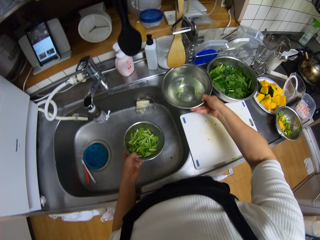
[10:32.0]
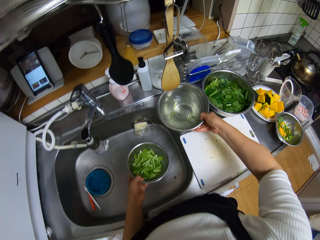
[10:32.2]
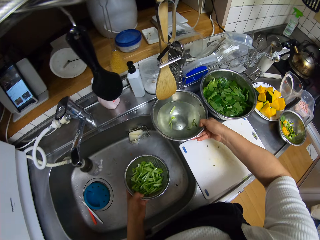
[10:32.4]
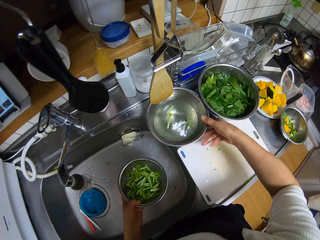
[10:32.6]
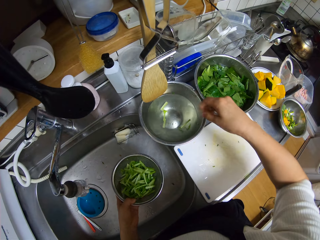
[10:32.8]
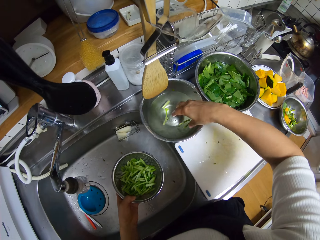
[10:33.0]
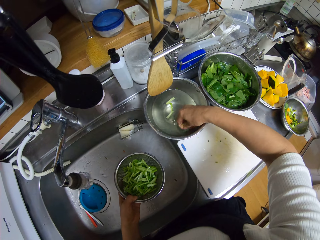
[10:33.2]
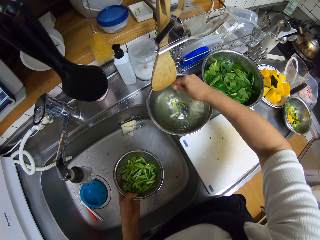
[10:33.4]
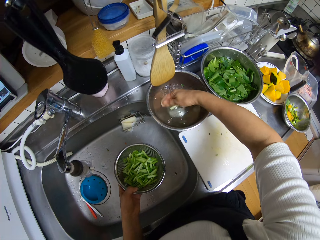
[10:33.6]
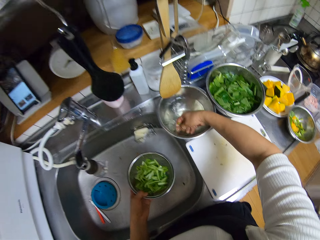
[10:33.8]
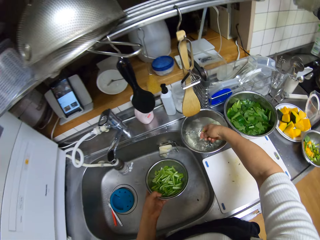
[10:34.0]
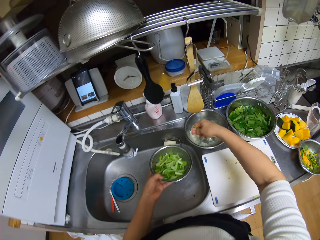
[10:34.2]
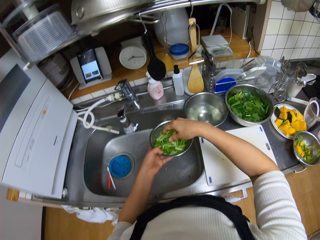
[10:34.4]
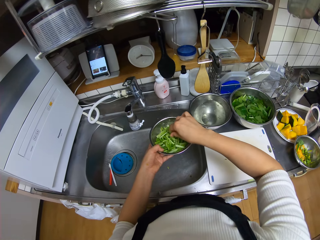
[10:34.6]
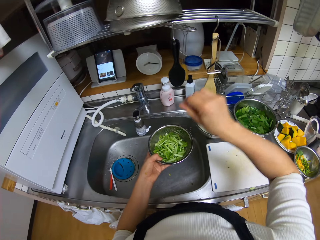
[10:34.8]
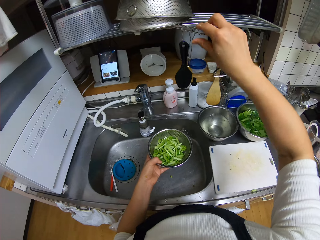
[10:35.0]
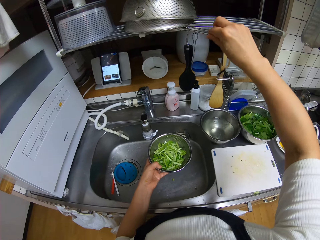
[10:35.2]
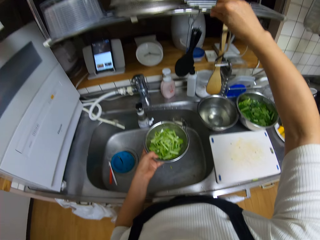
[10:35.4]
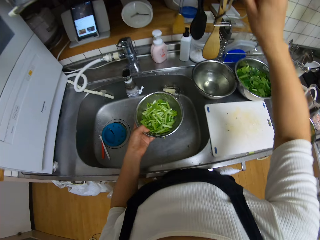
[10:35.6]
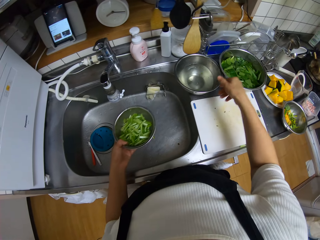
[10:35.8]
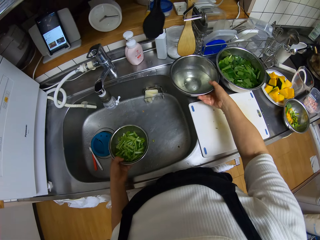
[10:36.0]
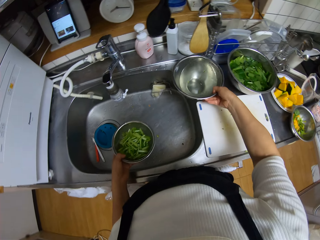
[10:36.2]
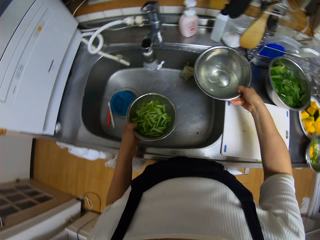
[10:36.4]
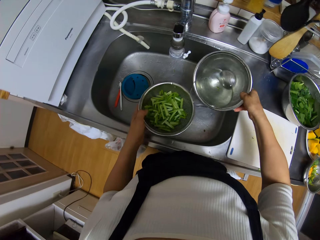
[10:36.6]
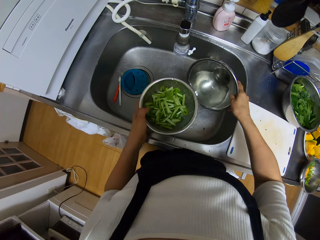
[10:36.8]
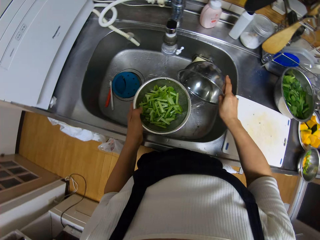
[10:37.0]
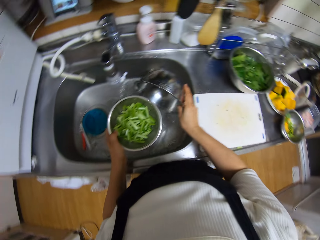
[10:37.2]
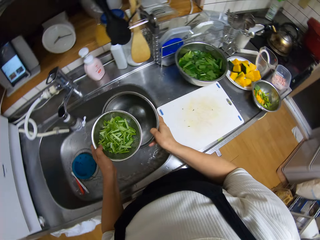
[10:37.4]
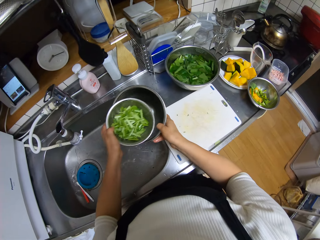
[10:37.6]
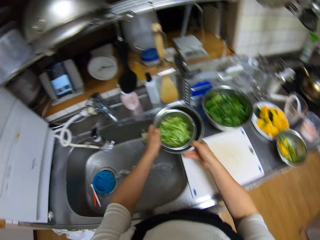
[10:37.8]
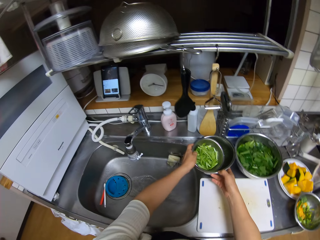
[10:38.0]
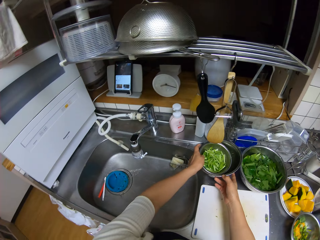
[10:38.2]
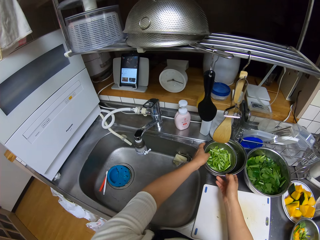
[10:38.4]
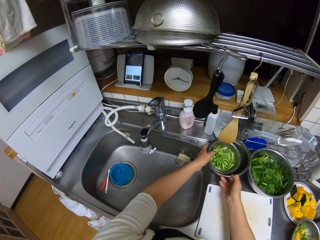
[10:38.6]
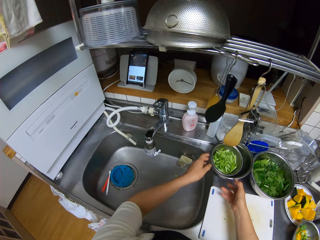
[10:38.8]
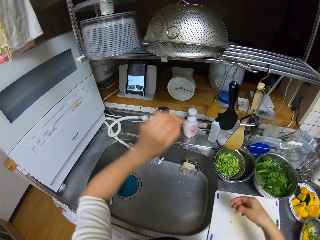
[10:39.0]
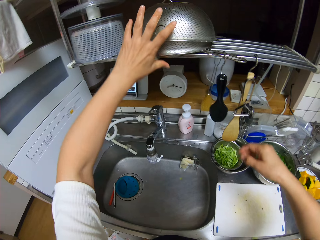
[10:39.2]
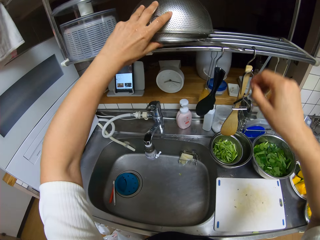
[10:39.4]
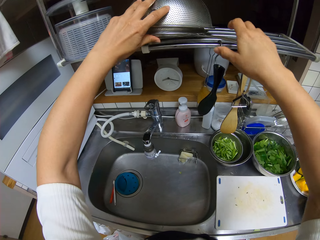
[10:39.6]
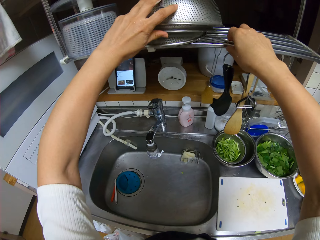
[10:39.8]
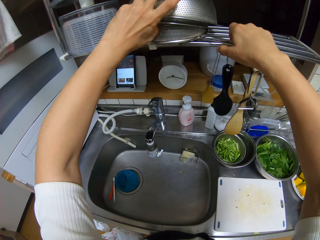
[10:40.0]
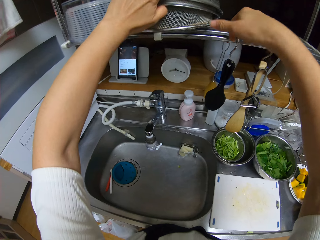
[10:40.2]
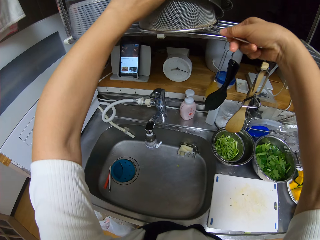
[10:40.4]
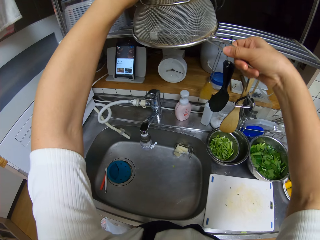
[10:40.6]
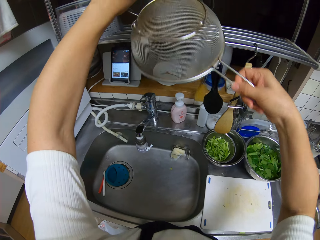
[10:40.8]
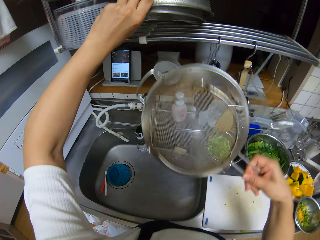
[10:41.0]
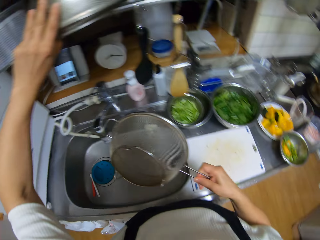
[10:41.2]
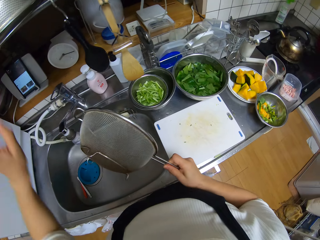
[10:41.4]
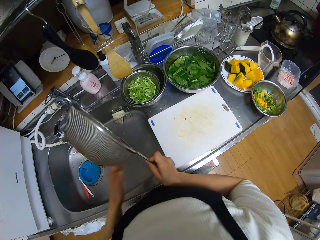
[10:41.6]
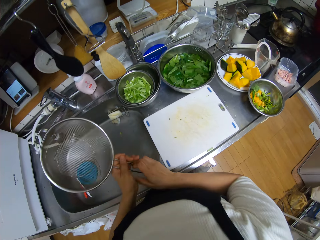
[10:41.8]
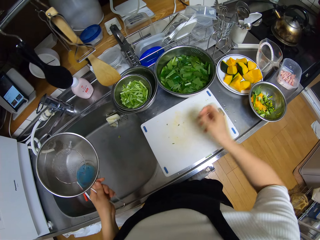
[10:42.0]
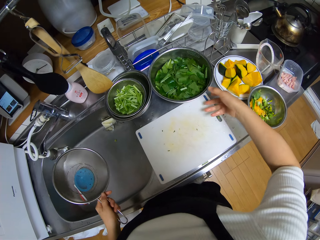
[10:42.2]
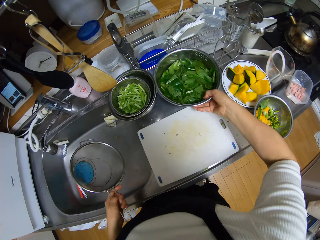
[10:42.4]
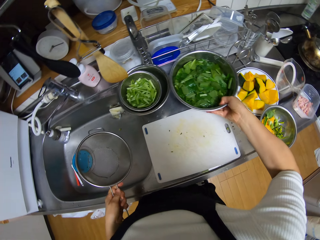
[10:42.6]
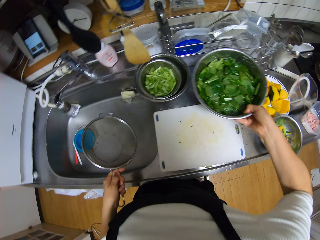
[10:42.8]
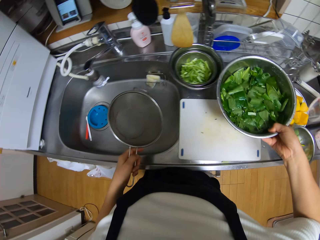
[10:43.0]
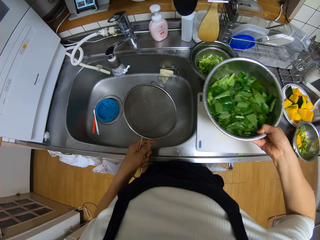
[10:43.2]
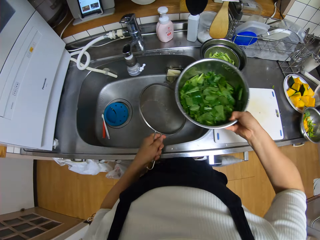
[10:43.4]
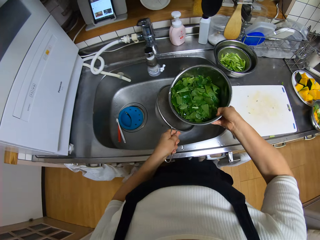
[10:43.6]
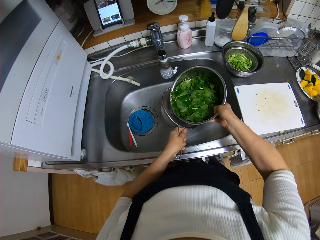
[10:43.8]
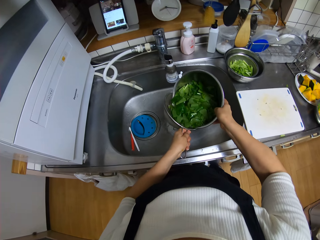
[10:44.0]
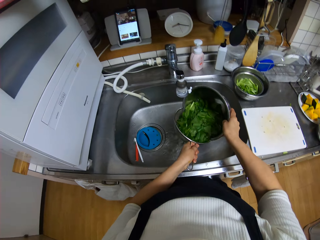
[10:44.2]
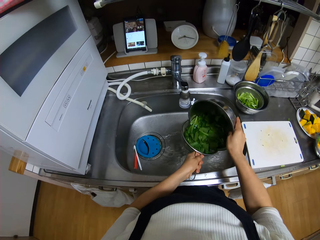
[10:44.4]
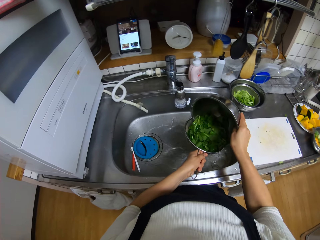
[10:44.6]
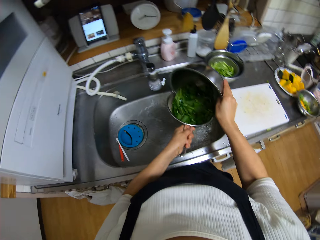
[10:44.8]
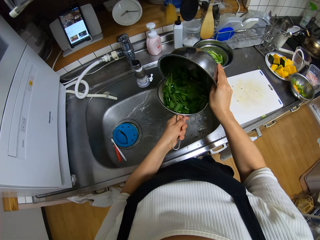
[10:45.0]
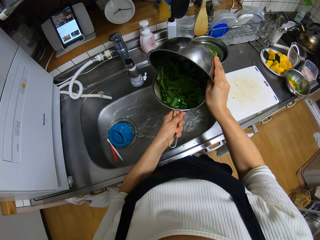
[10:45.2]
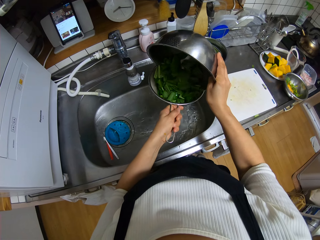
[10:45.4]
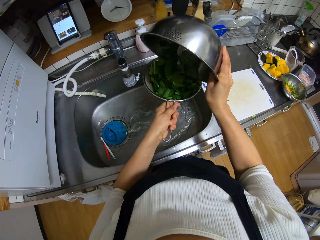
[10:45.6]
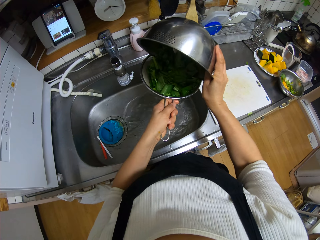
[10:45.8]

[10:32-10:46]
The camera wearer drops the other bowl back on the counter. She packs the remaining spinach stems from the other bowl with her right hand. She puts the spinach stems in the sieve. She shifts a serving spoon on the utensils rack. She adjusts the sieves on the other rack. She picks the other bowl with water from the counter with her right hand. She pours the water in the other bowl into the sink. She puts the sieve with spinach into the other bowl. She places the bowl on the countertop. She picks another sieve or mesh strainer from the other rack. She shifts the strainer to her left hand. She picks the bowl with spinach with her right hand. She pours the spinach into the other sieve in the sink.

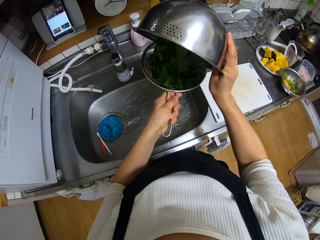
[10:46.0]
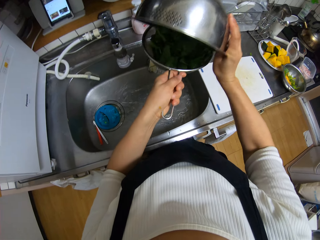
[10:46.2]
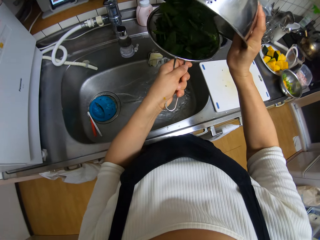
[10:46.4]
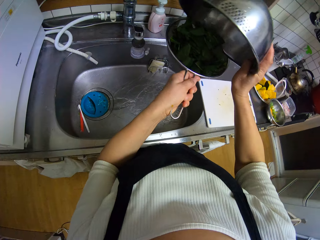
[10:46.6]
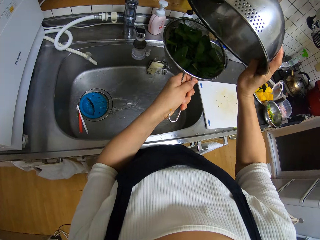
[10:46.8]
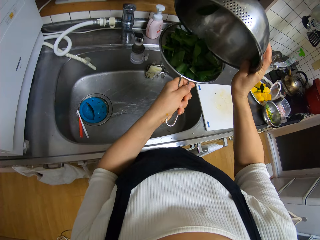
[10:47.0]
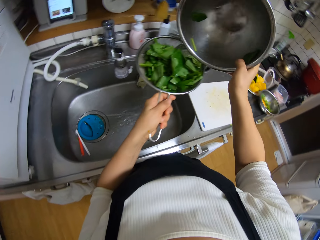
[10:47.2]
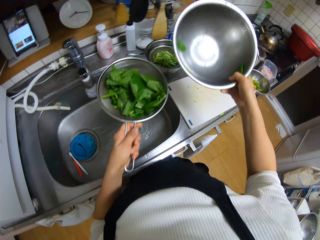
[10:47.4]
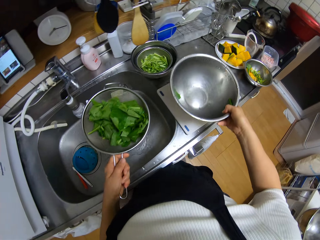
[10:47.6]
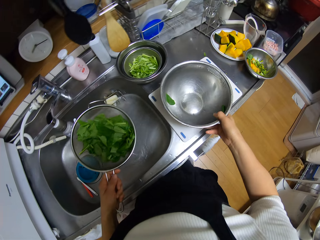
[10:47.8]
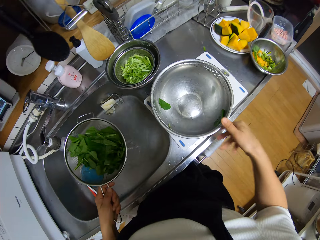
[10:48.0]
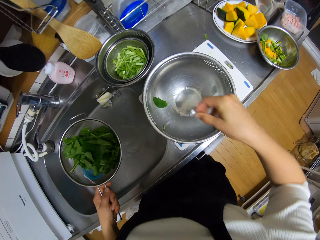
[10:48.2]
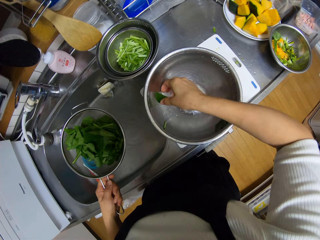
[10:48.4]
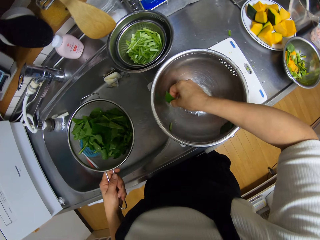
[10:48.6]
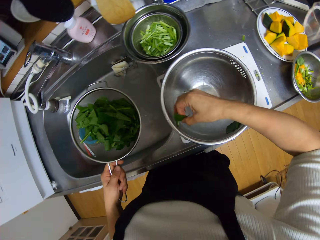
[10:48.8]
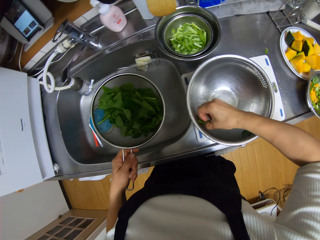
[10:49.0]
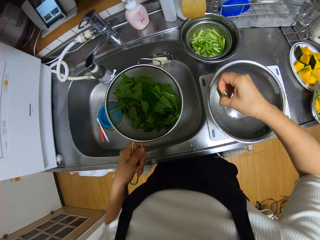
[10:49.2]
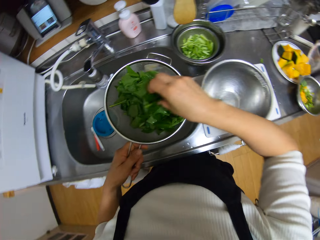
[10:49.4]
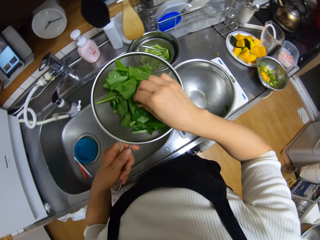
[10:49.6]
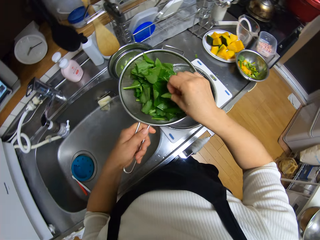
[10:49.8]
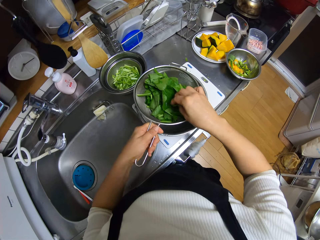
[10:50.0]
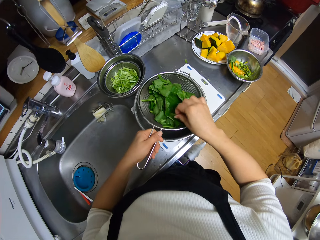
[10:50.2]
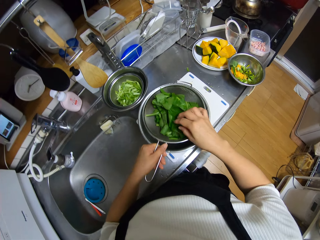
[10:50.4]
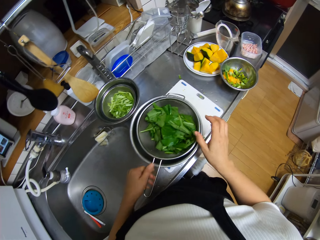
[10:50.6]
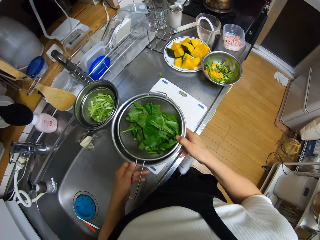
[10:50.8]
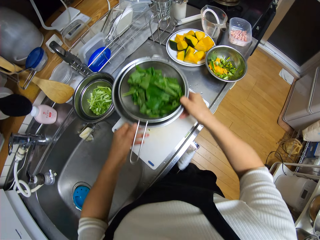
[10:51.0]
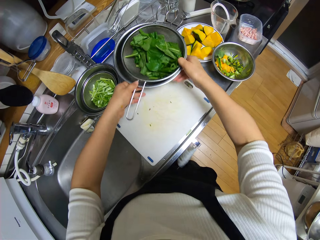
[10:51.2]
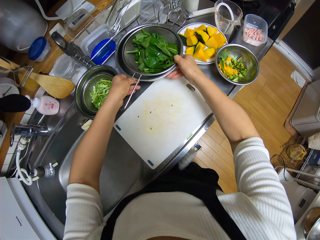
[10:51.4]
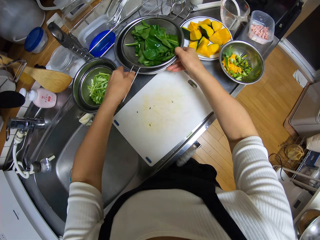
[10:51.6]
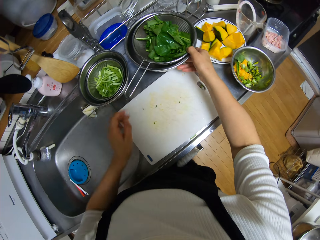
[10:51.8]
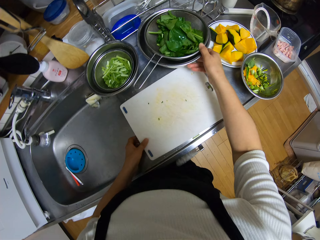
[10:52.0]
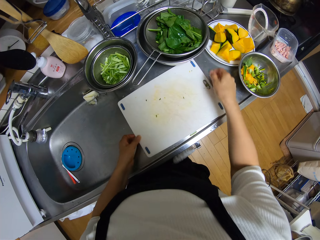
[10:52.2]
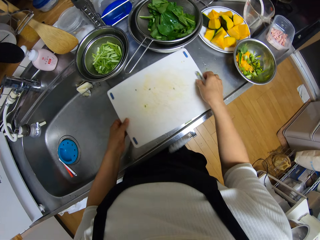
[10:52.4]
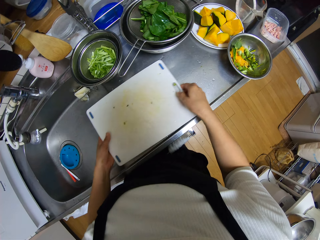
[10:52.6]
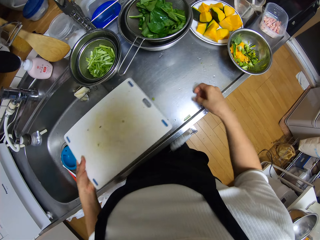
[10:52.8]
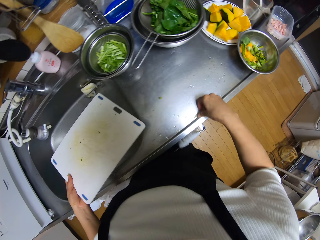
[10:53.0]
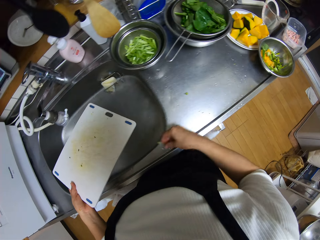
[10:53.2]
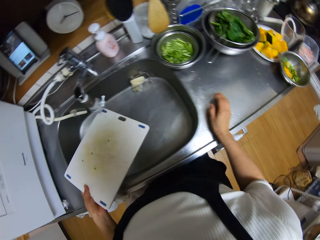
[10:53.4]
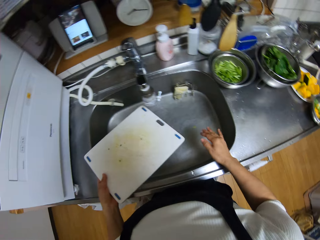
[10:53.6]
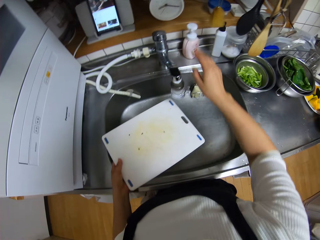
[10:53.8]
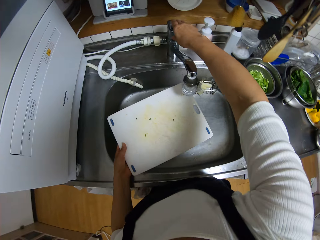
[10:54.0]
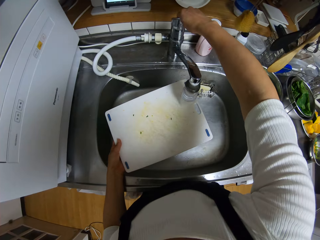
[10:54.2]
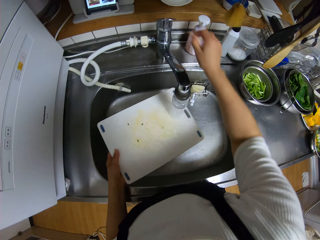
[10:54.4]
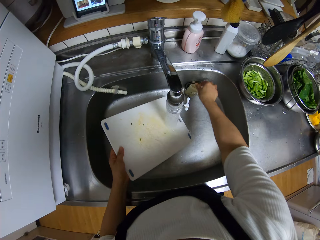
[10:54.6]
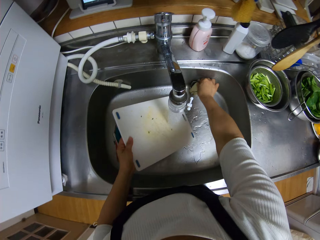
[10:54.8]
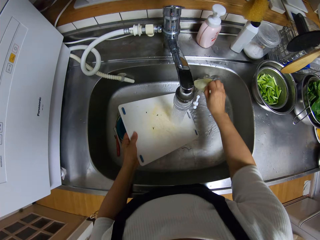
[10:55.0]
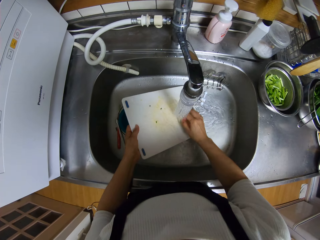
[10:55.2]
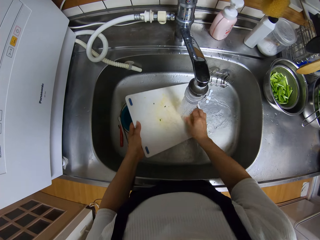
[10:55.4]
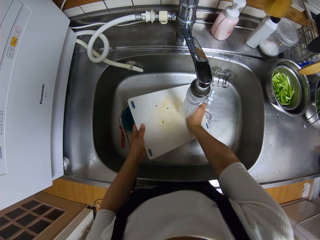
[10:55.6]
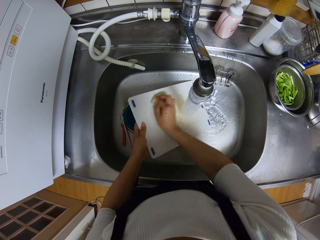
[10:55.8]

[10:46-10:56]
The camera wearer places the empty bowl on the chopping board. She picks some spinach from the bowl with his right hand. She puts the spinach in the sieve or mesh strainer. She puts the strainer with the spinach in the empty bowl. She shifts the bowl from the chopping board to the countertop with both hands. She picks up the chopping board from the counter. She wipes pieces on the countertop to the sink with her right hand. She opens the tap with her right hand. She picks up the sponge from the sink with her right hand. She washes the chopping board with the sponge.
